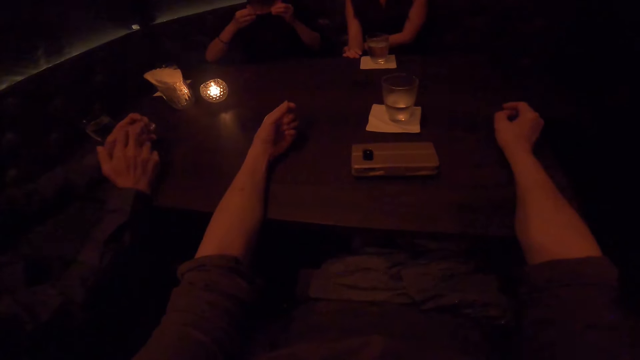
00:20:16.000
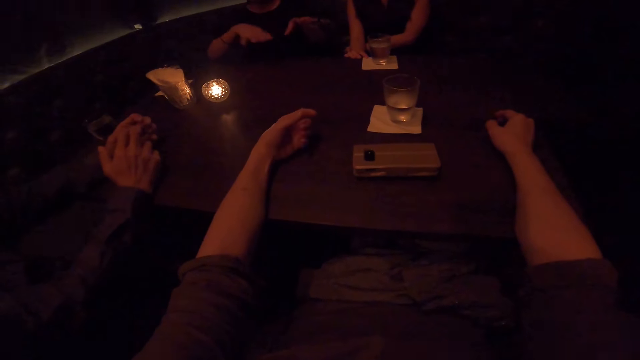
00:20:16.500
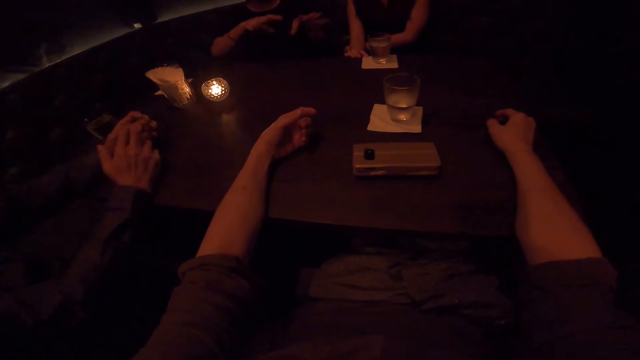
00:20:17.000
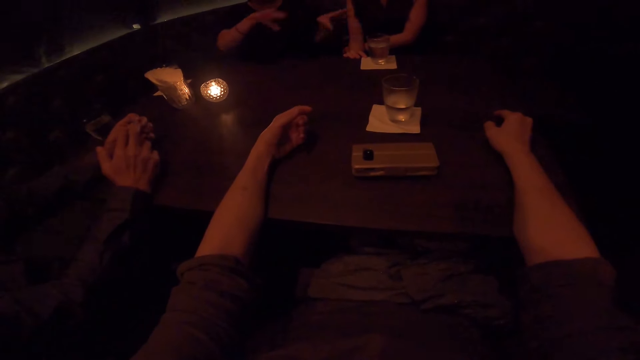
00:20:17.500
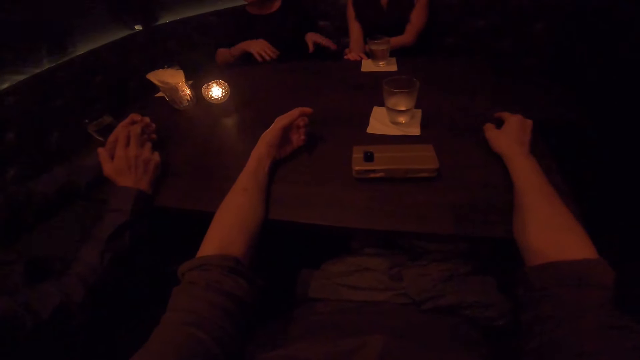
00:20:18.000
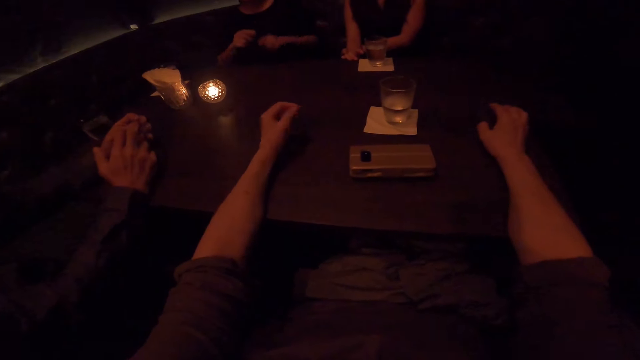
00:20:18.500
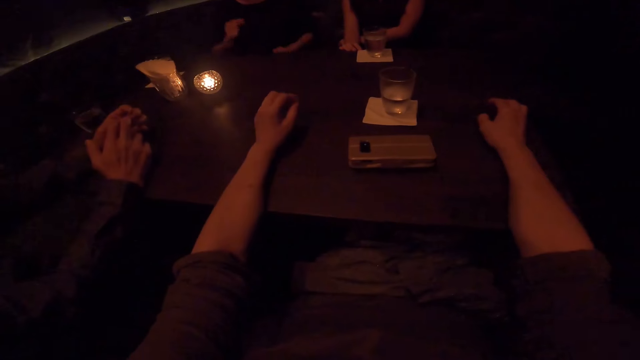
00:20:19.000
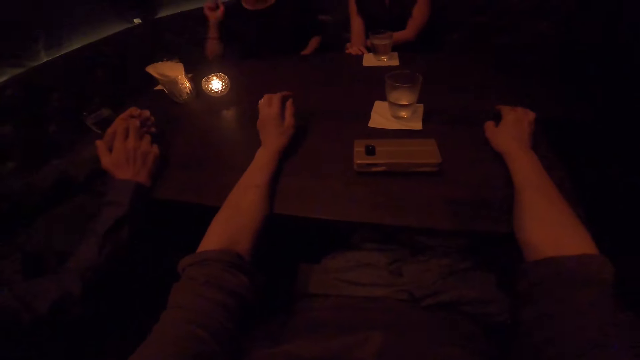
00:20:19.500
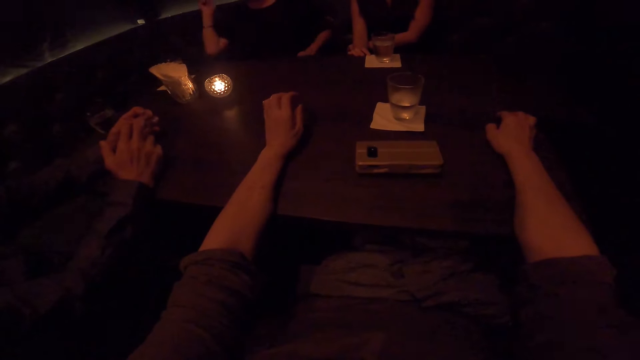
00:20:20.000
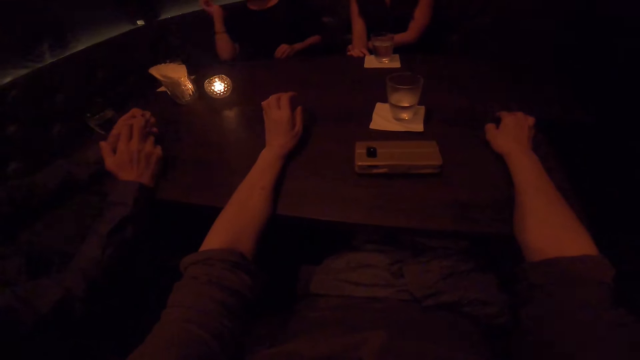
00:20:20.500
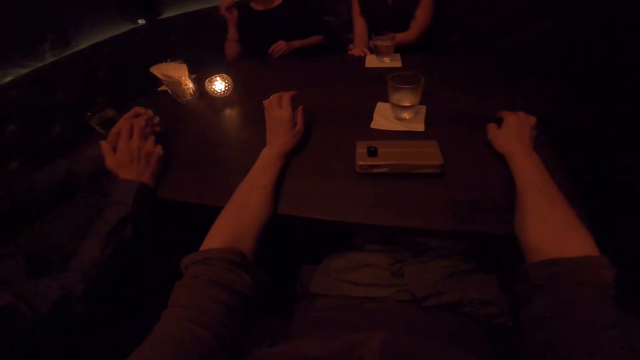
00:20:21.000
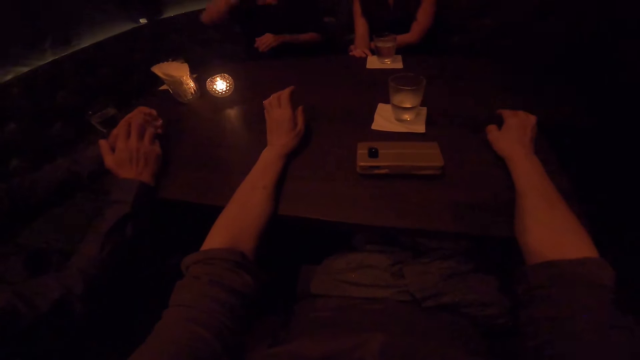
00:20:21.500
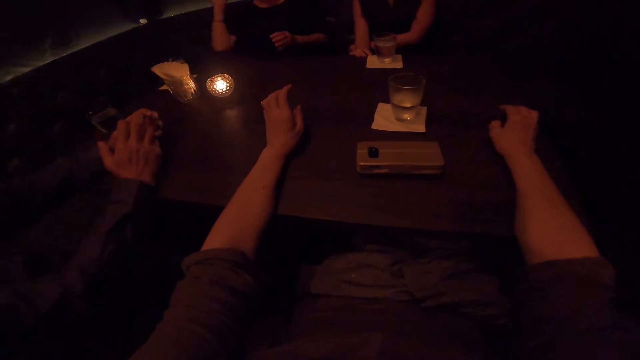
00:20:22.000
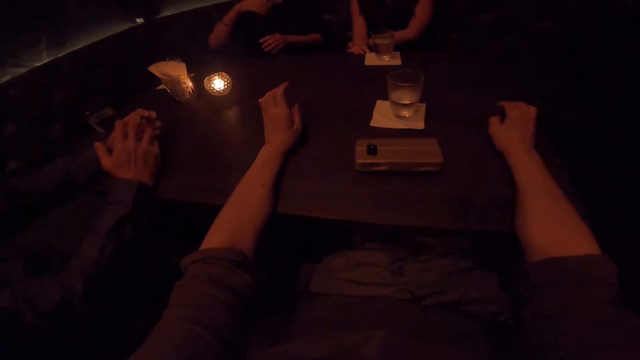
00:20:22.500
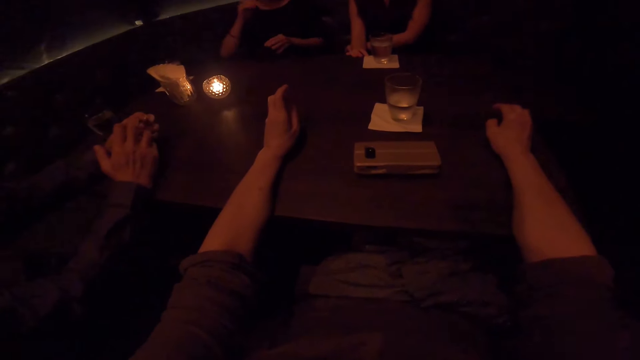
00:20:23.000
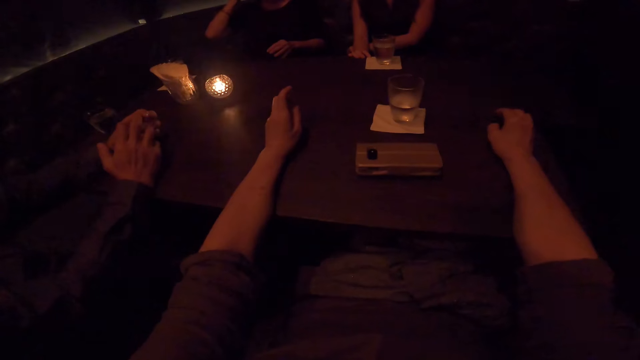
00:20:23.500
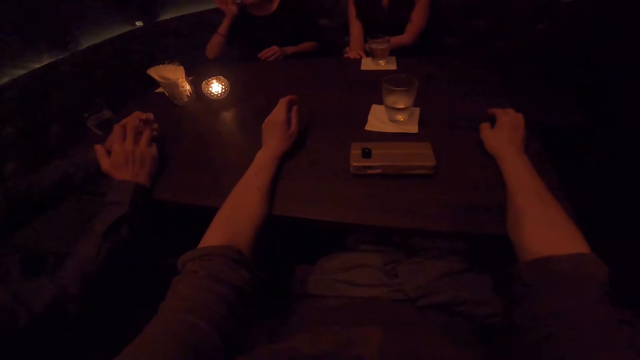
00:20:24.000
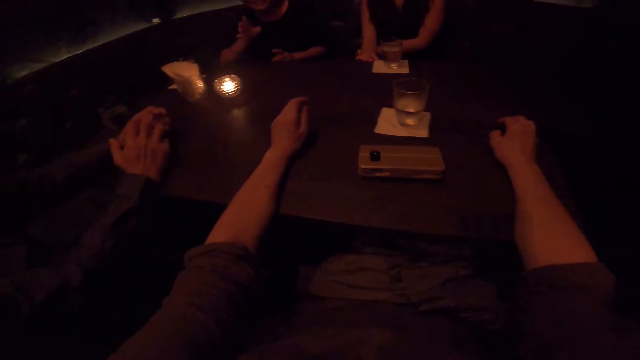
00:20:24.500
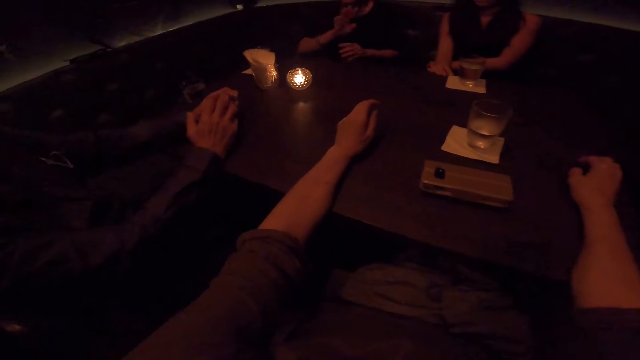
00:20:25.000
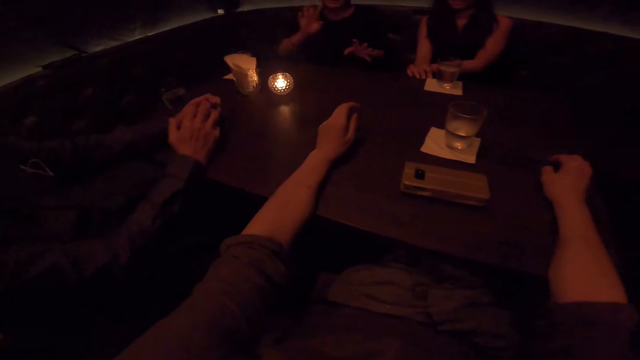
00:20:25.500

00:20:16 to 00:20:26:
The camera wearer taps the table.

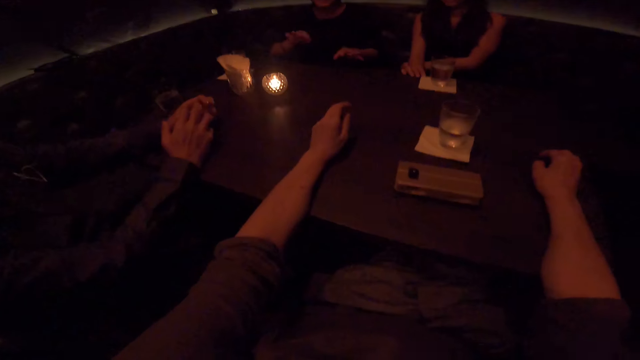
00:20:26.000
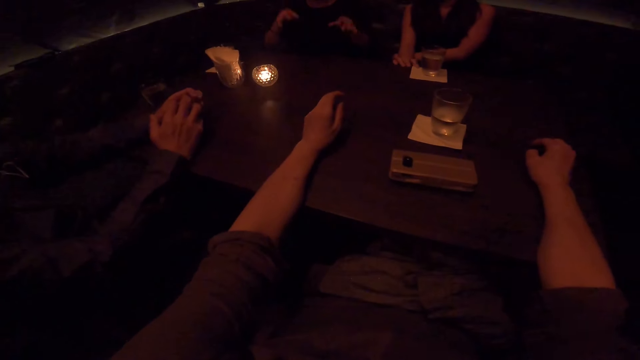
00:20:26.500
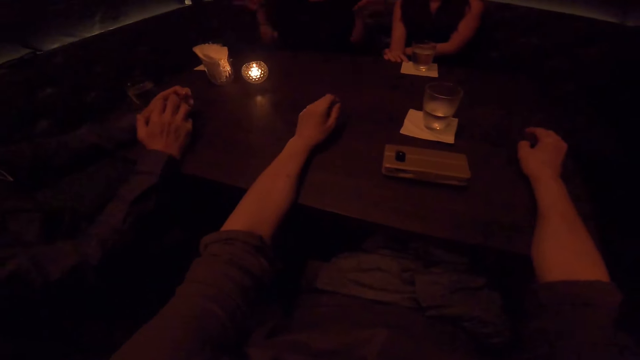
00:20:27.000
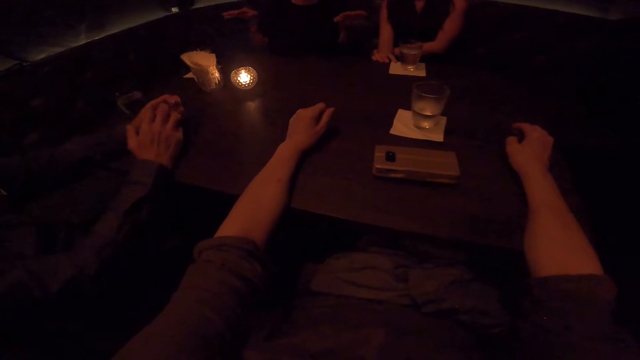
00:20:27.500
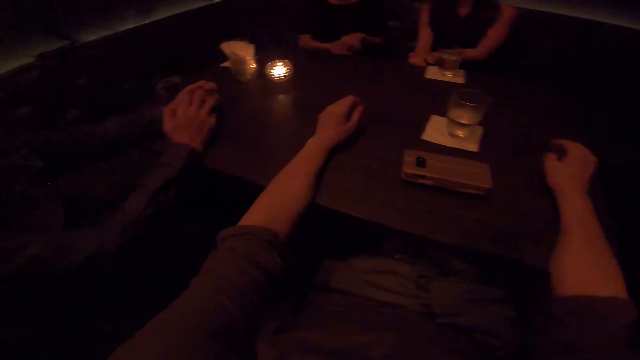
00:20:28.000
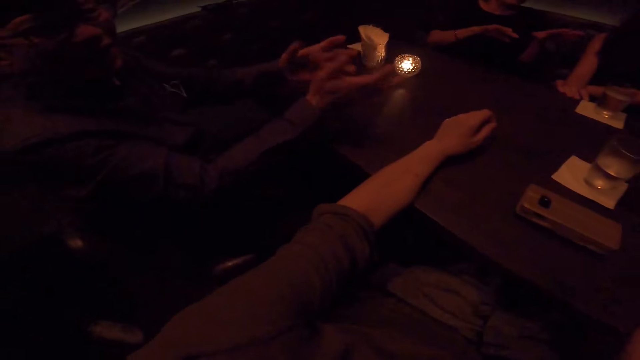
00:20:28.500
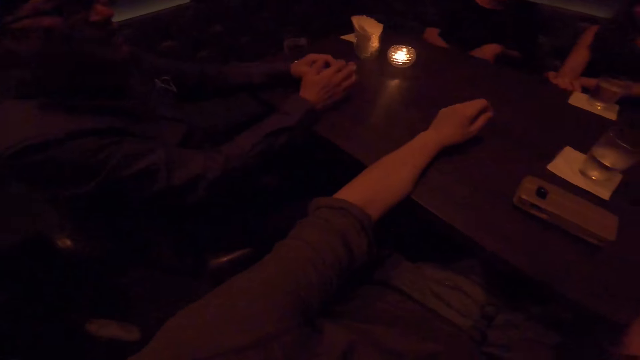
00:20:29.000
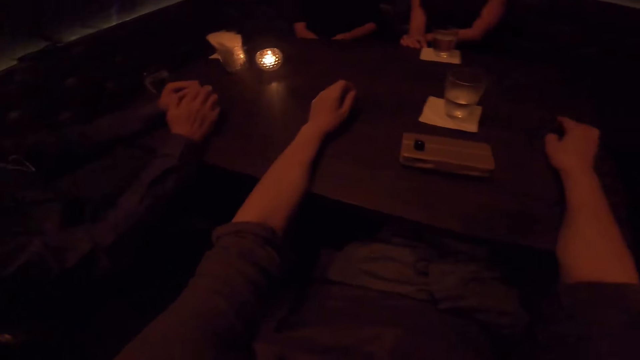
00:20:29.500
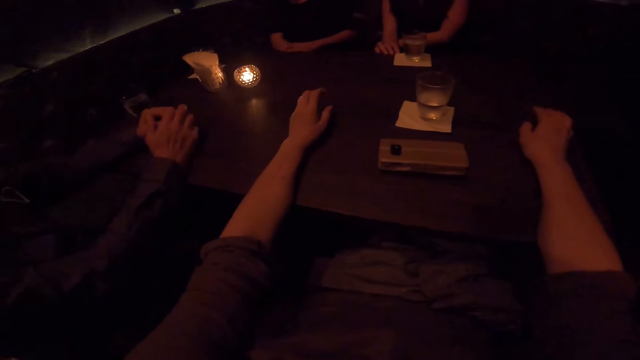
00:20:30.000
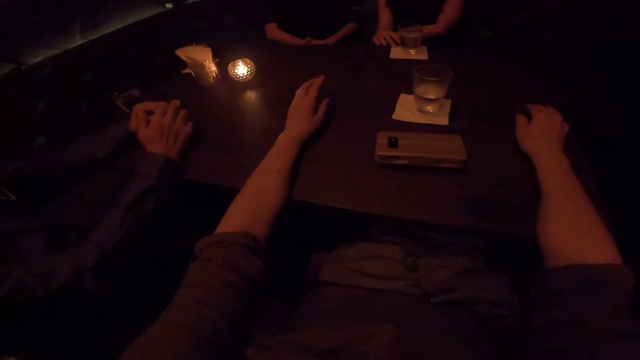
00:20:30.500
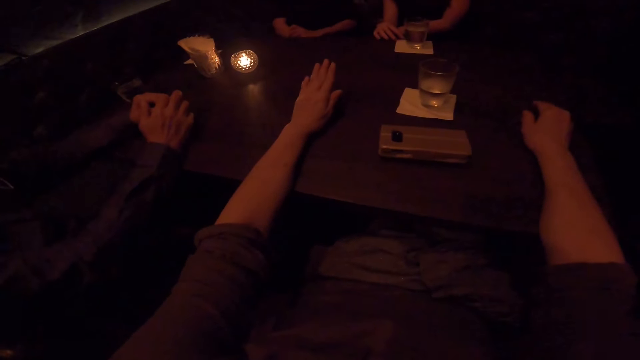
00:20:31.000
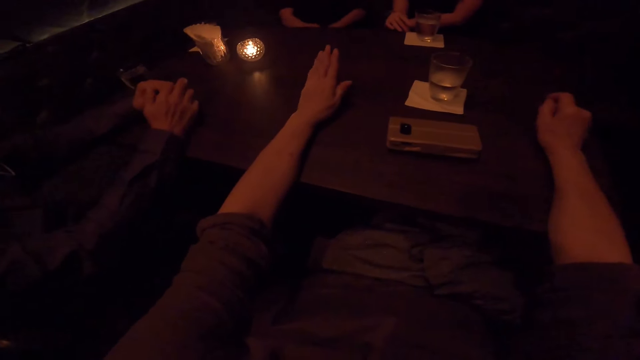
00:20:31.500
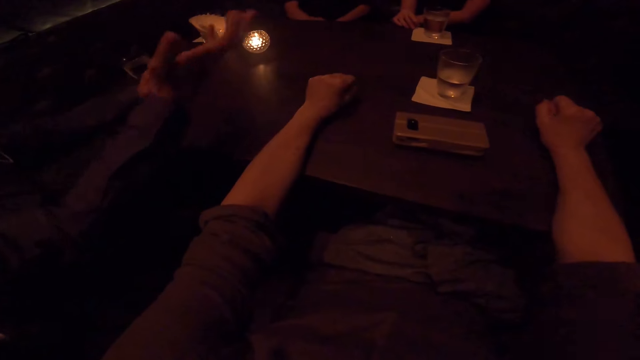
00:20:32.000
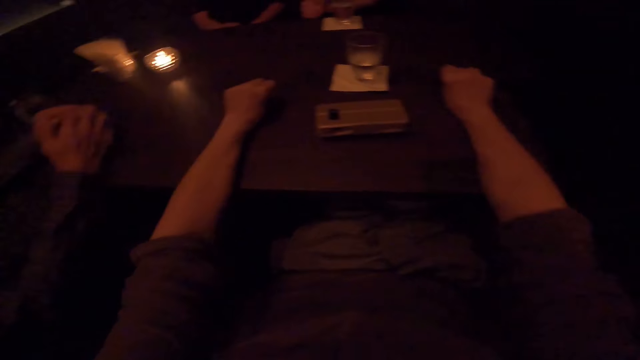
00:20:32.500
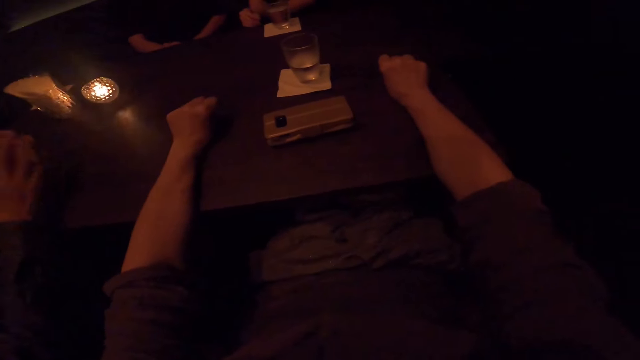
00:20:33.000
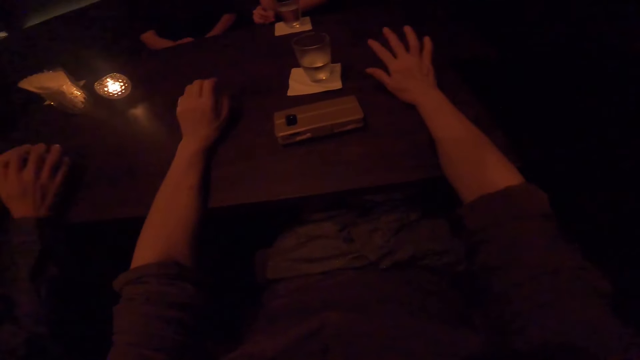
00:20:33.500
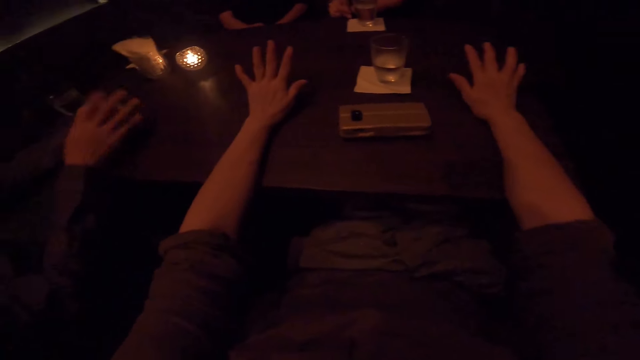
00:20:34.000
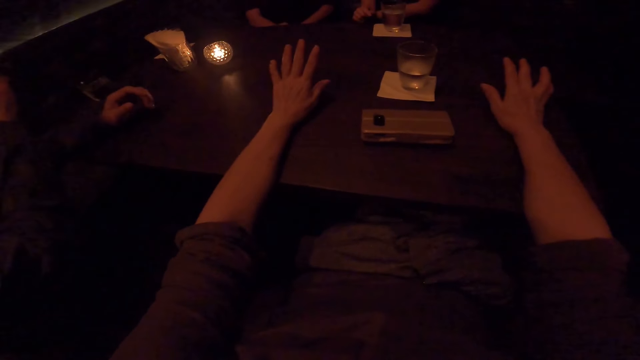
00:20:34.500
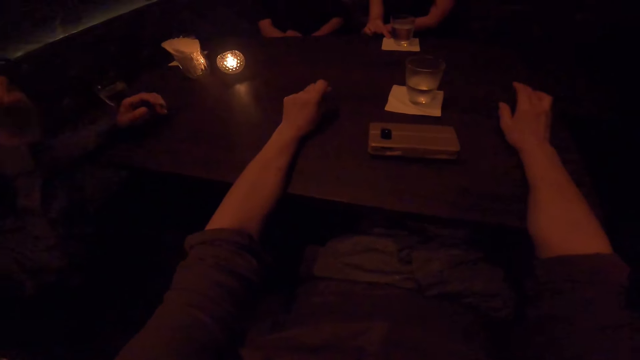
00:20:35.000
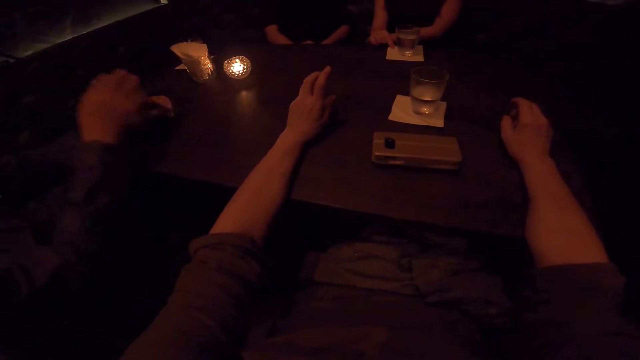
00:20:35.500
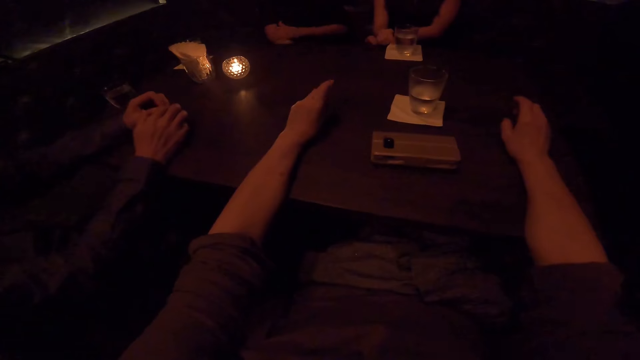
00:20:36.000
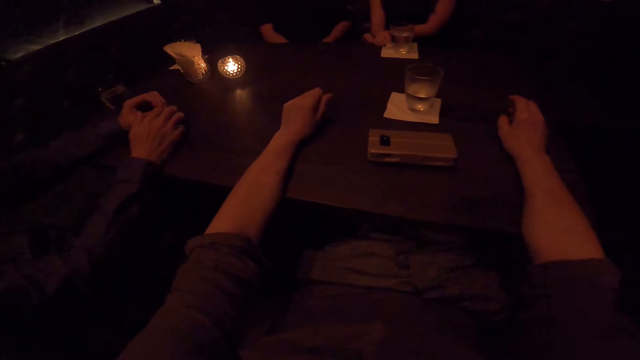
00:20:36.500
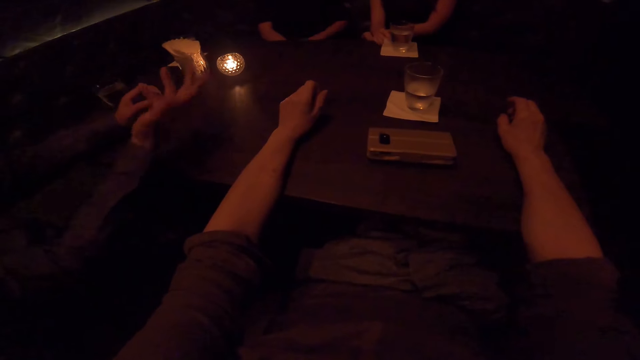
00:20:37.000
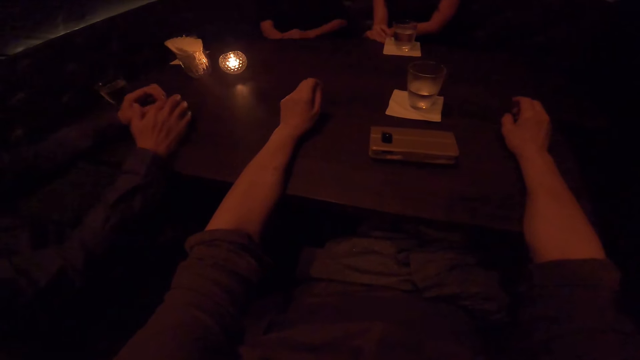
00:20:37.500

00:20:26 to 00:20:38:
A person shakes his hands. The camera wearer taps the table. The person shakes his hands. The camera wearer folds his hands. He unfolds his hands.
